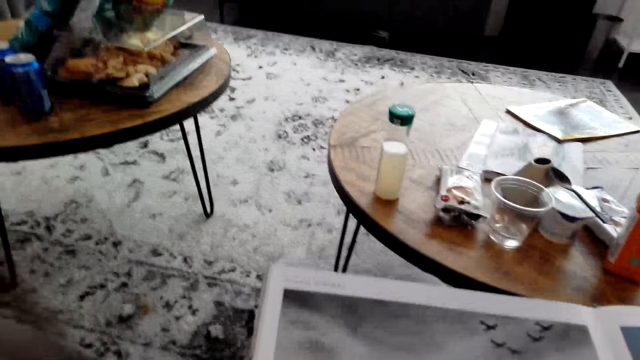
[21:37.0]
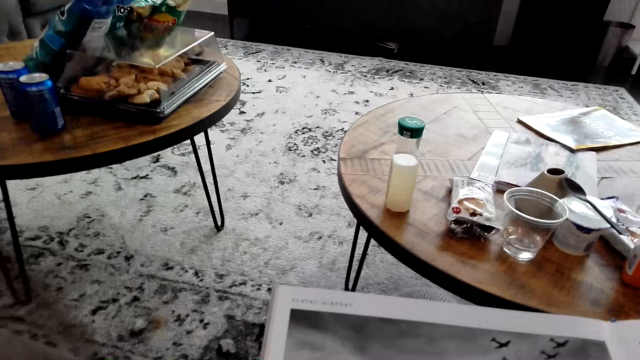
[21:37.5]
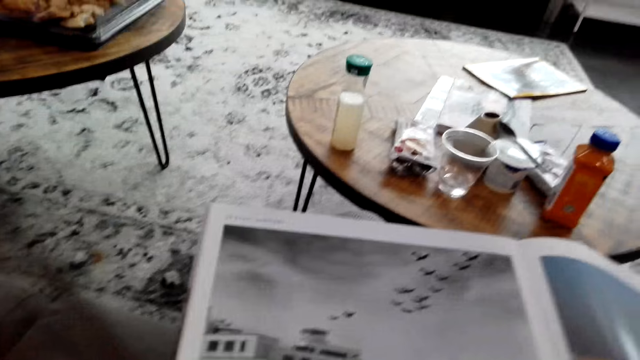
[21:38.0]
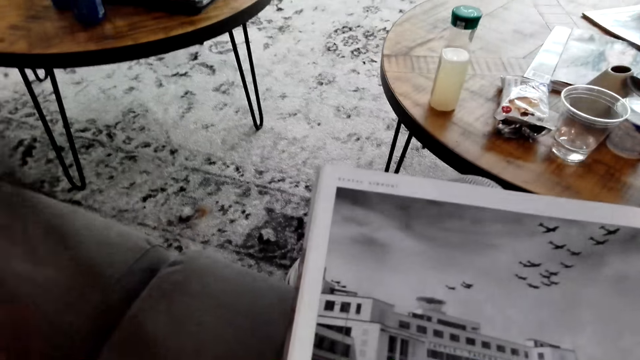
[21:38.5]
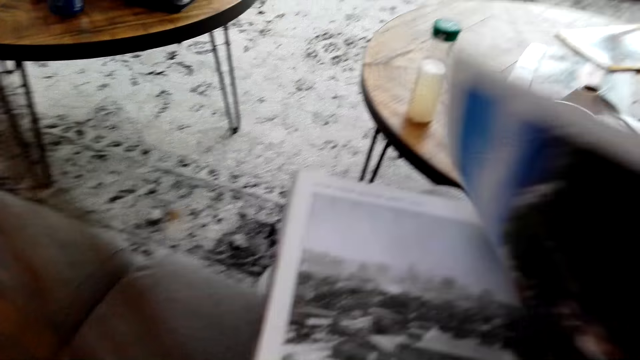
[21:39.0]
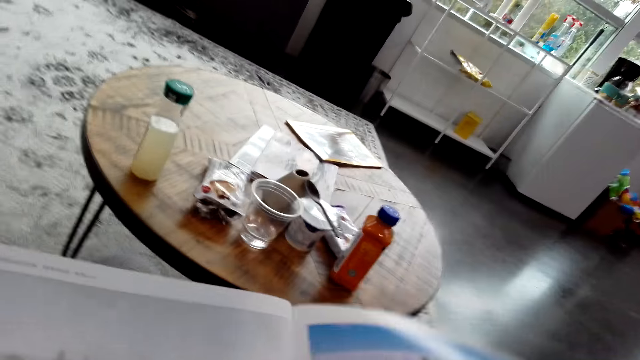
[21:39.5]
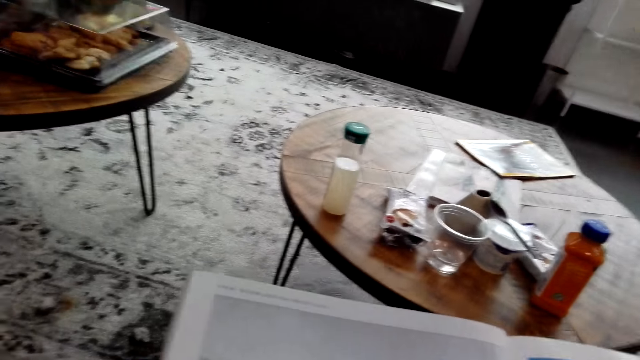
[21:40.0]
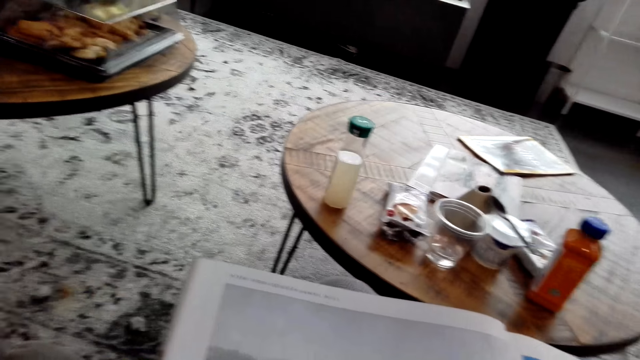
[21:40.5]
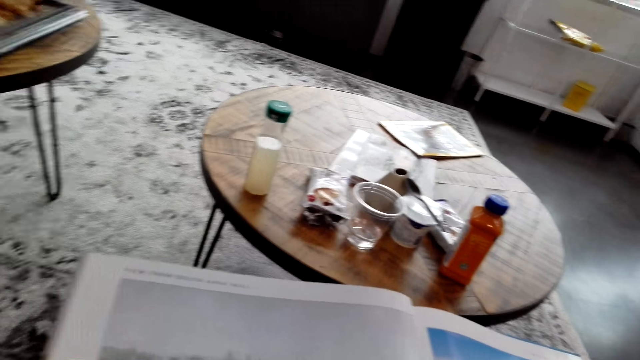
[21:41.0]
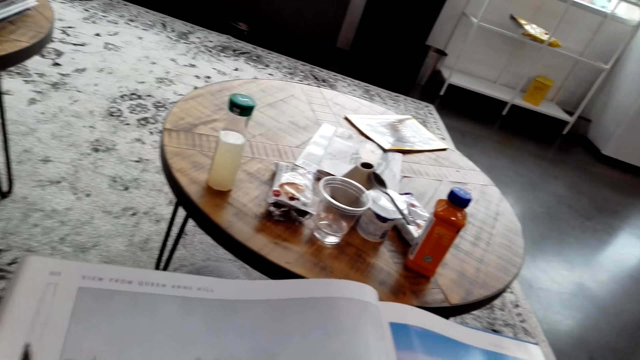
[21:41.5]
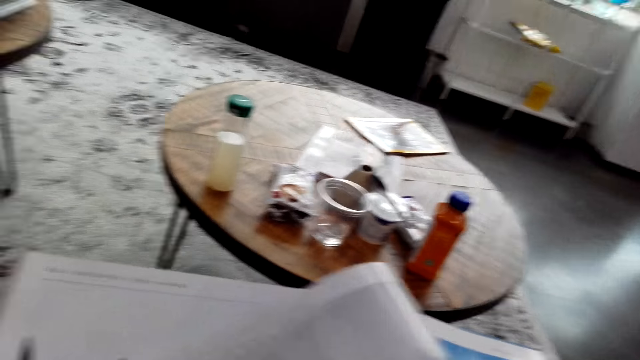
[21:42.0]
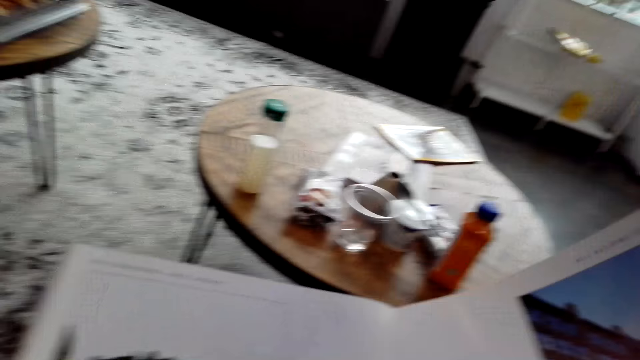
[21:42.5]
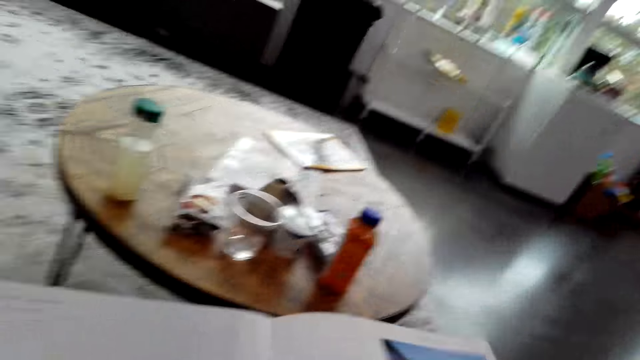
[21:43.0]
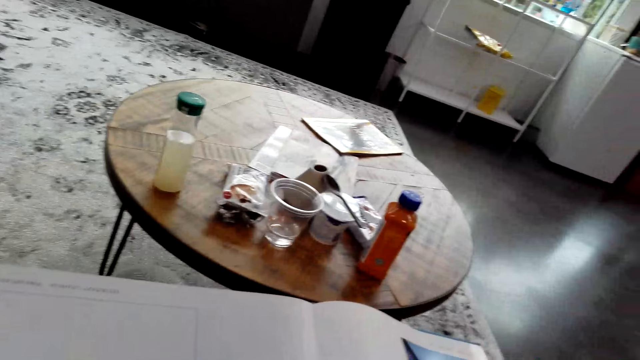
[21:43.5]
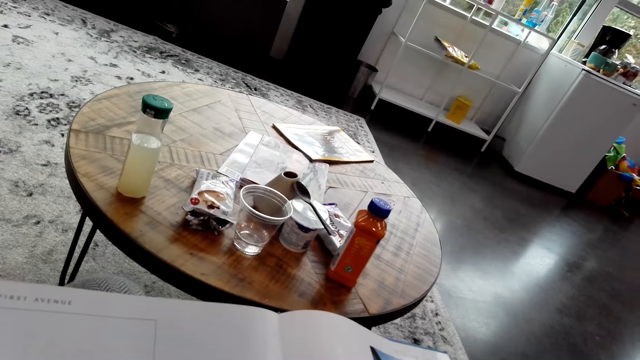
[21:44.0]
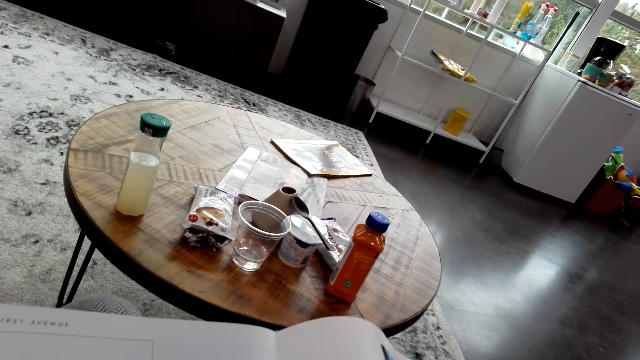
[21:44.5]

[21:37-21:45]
The camera wearer peruses the book.

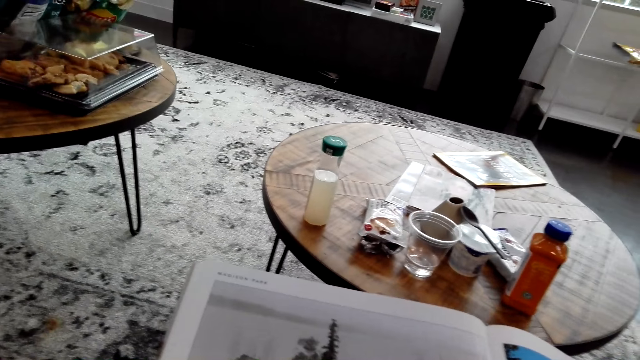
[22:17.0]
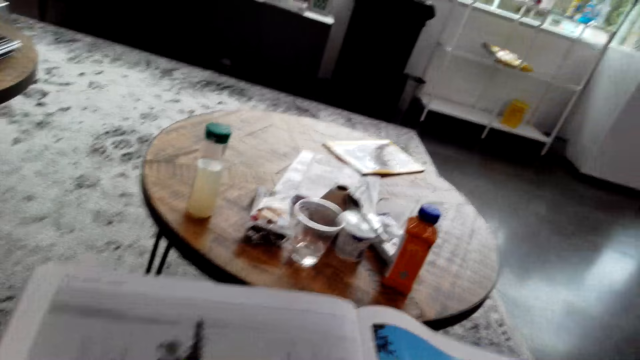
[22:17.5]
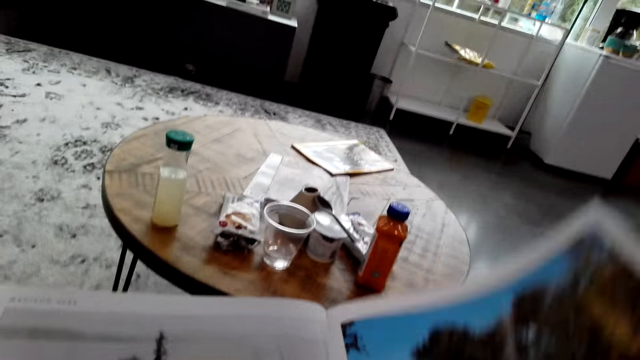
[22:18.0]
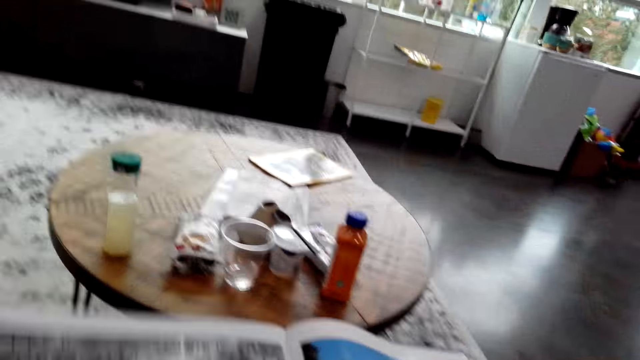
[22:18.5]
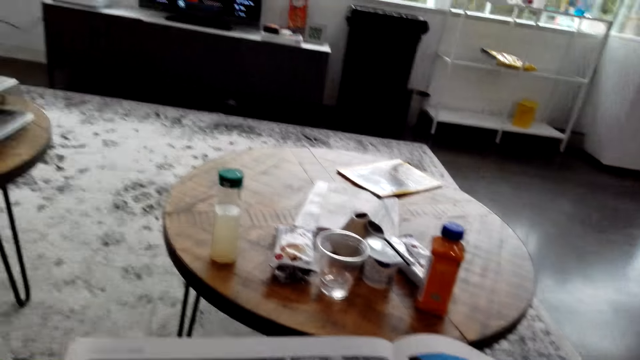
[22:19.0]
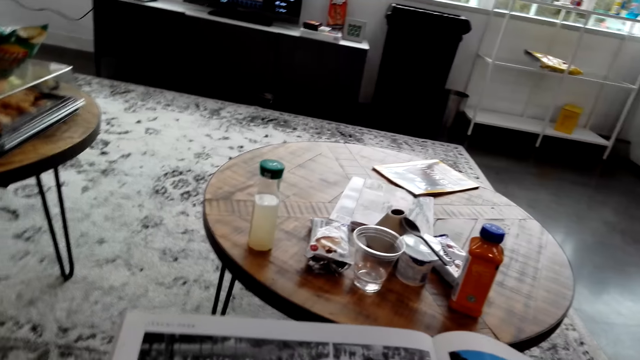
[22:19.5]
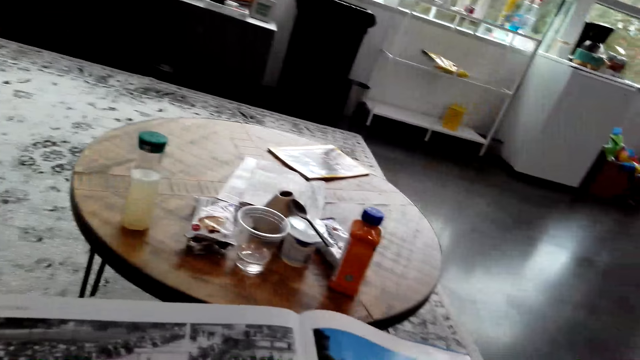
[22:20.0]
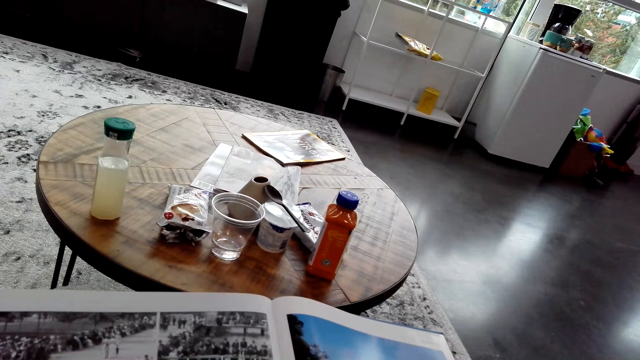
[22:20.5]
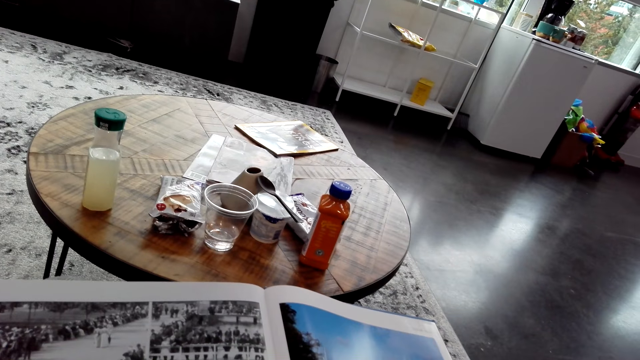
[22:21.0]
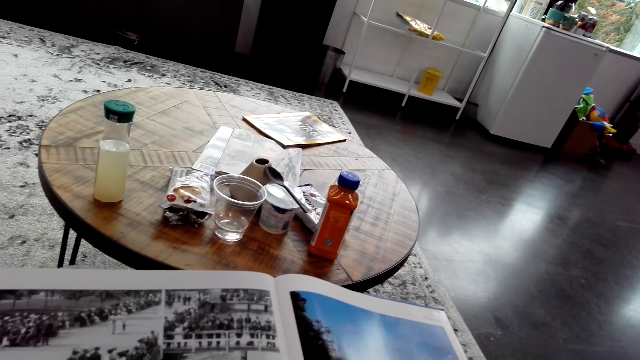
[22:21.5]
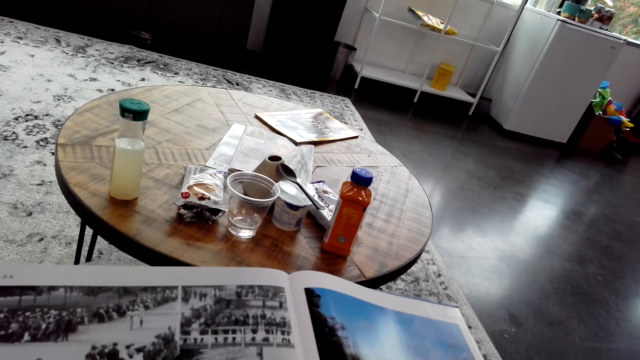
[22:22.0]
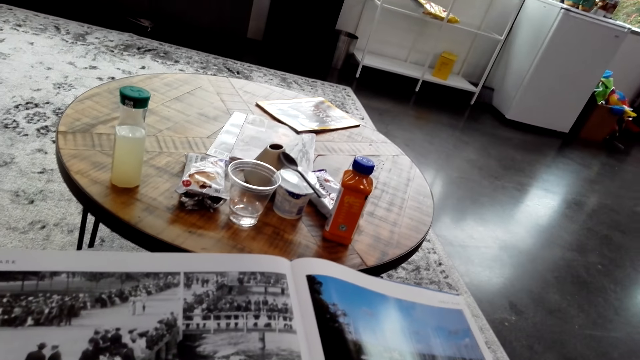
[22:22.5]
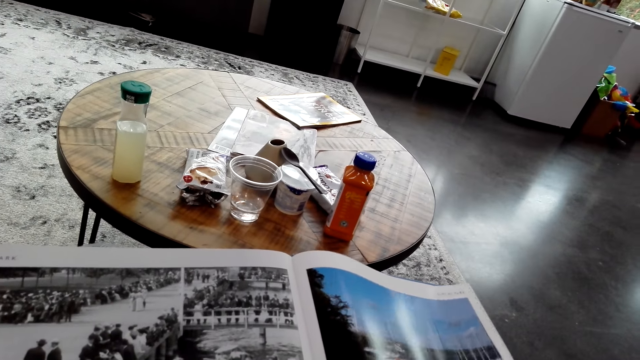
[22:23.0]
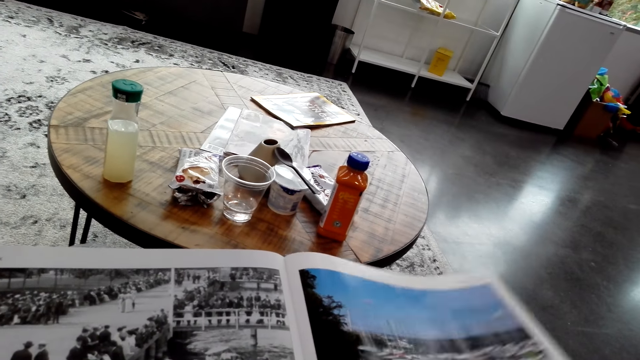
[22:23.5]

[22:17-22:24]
The camera wearer peruses the book.

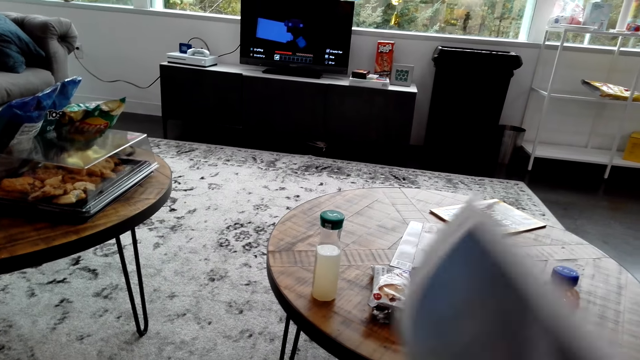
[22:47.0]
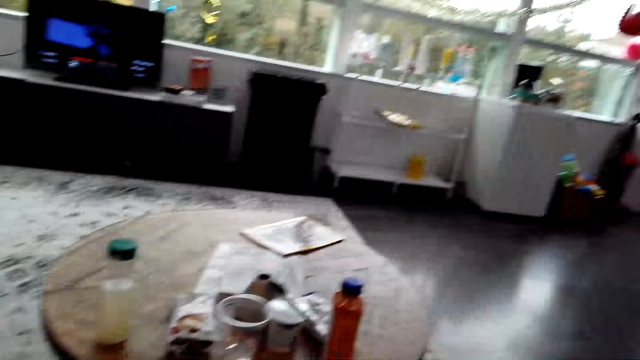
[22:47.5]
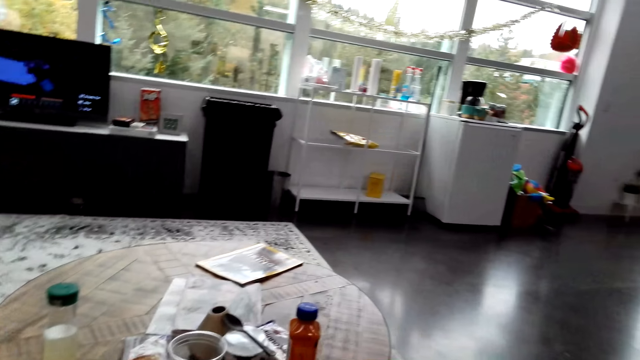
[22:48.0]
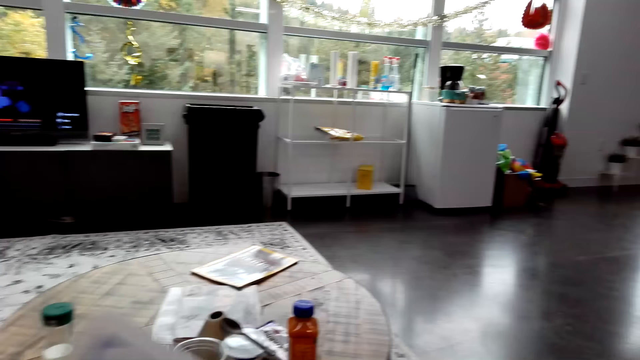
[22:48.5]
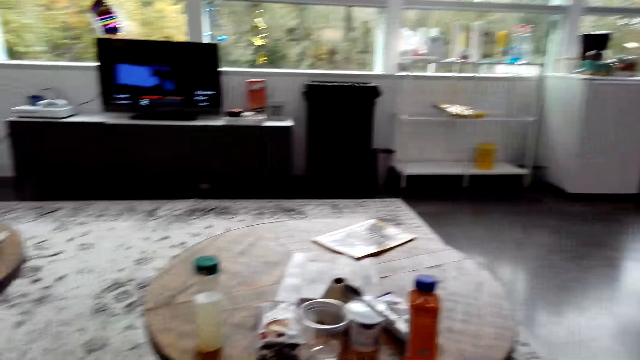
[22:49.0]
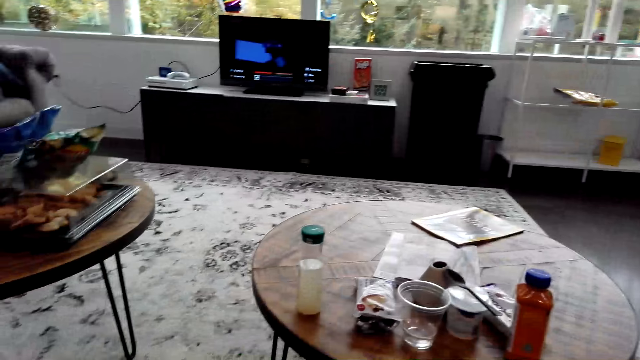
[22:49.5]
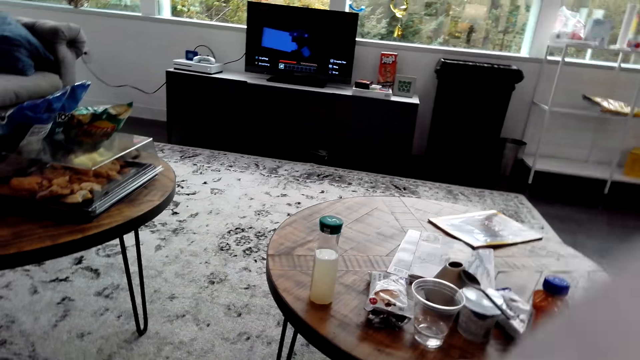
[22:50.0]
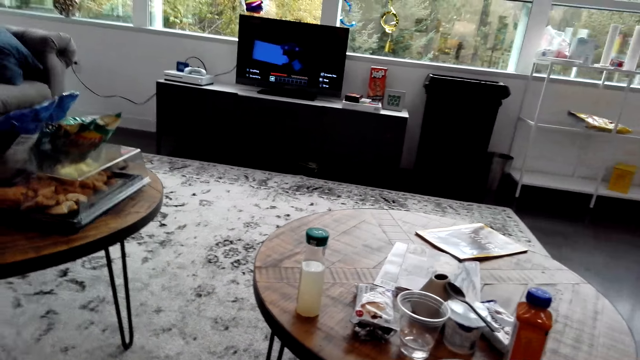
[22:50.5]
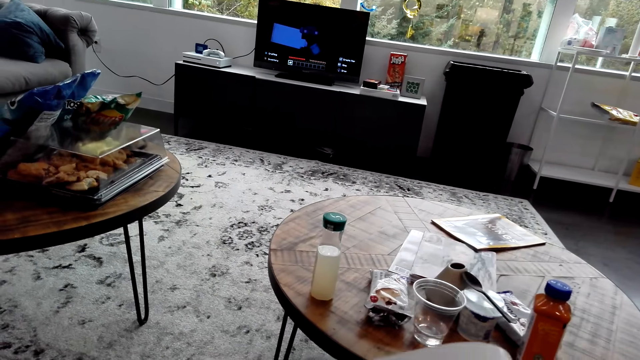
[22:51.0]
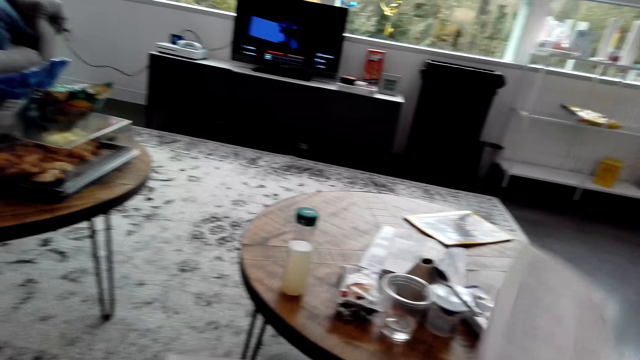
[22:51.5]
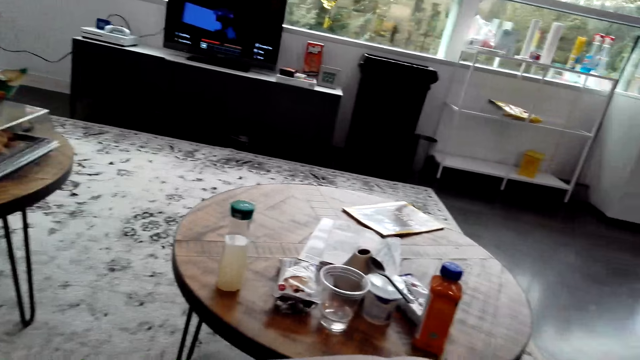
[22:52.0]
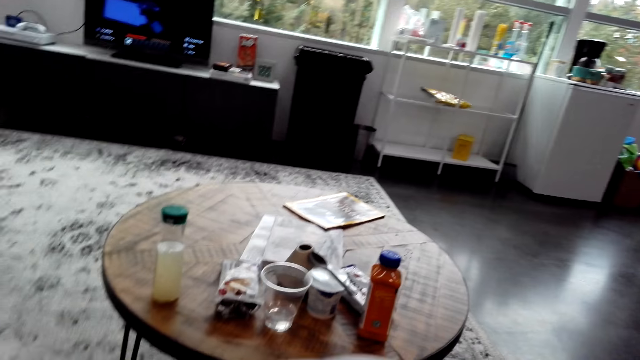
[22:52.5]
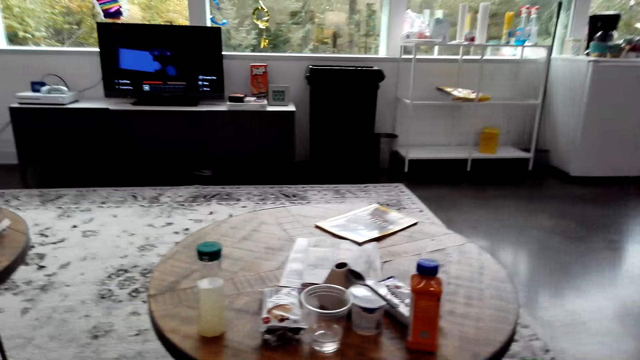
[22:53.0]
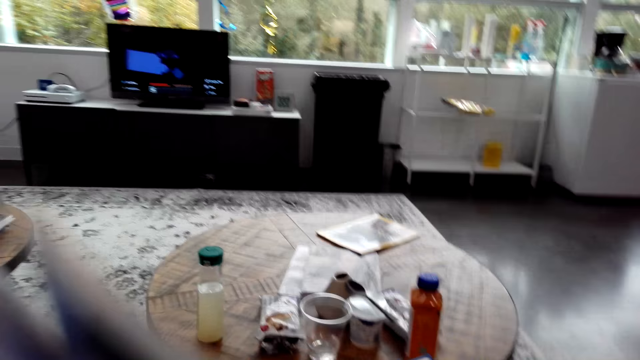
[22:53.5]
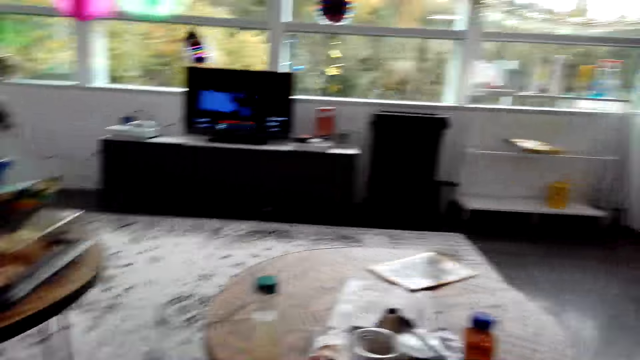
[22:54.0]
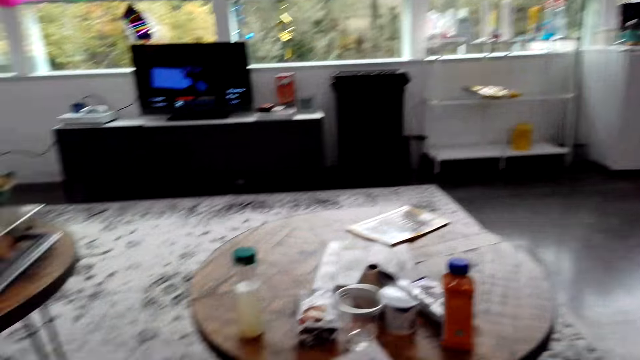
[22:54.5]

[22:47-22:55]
The camera wearer peruses the book. They flip a page.
